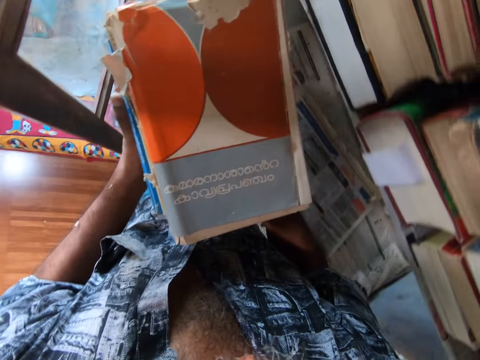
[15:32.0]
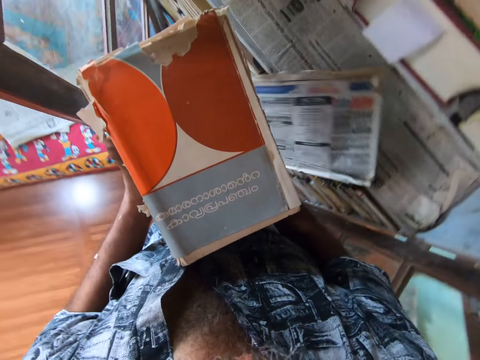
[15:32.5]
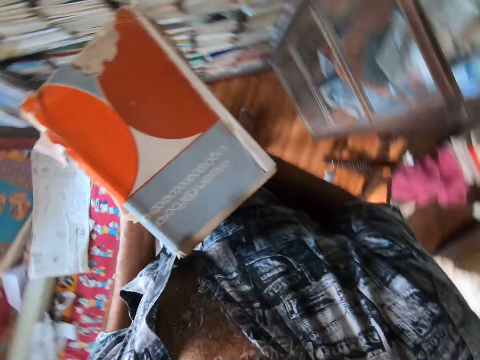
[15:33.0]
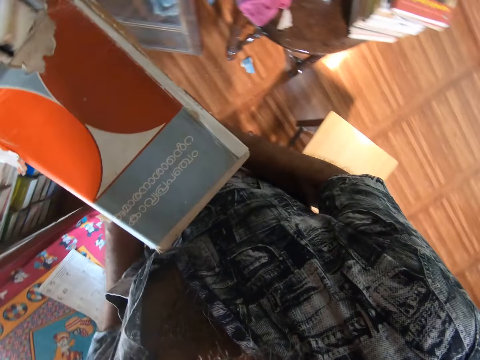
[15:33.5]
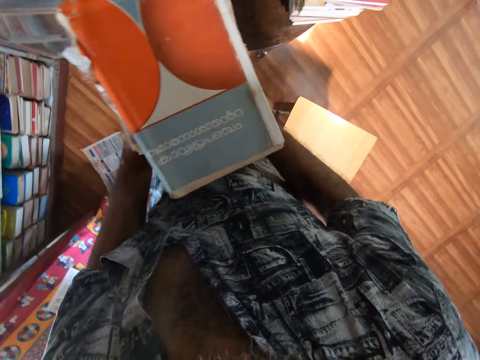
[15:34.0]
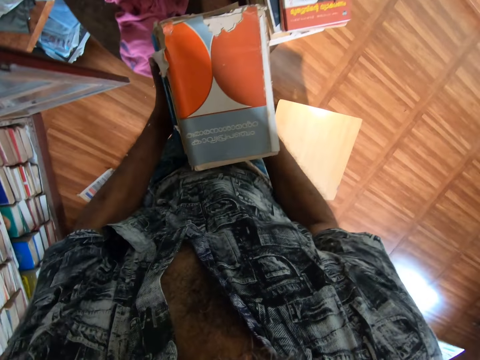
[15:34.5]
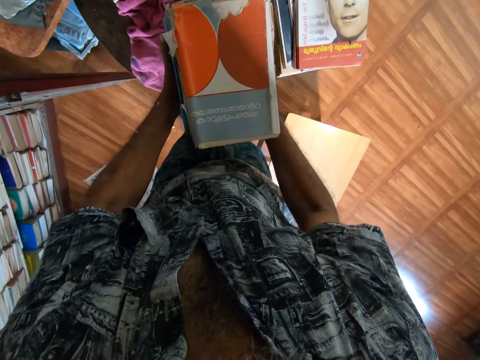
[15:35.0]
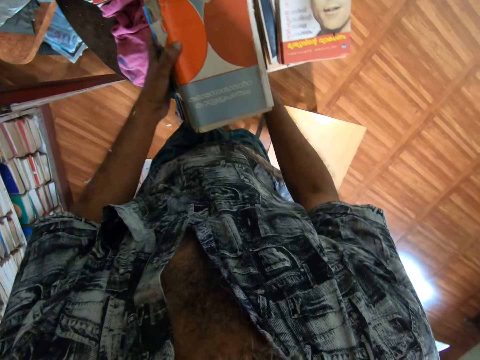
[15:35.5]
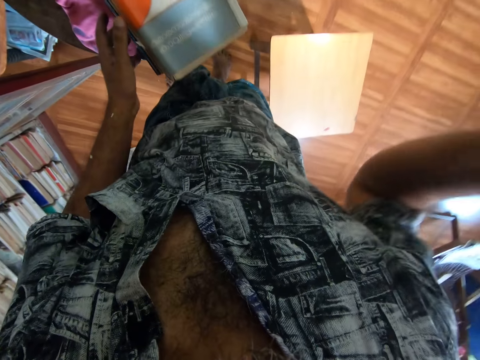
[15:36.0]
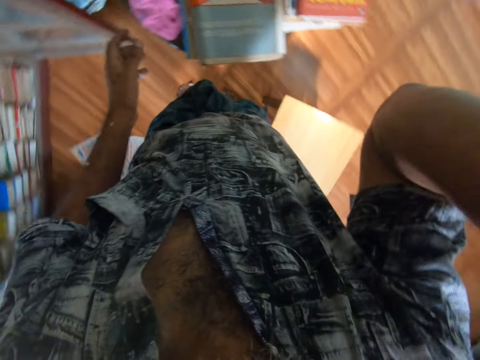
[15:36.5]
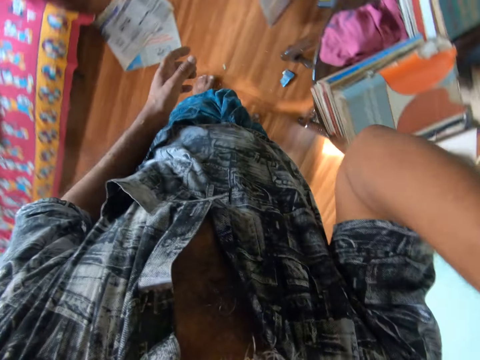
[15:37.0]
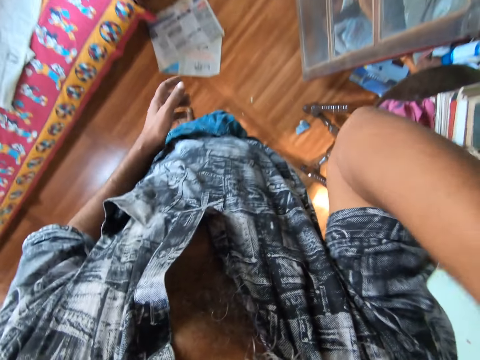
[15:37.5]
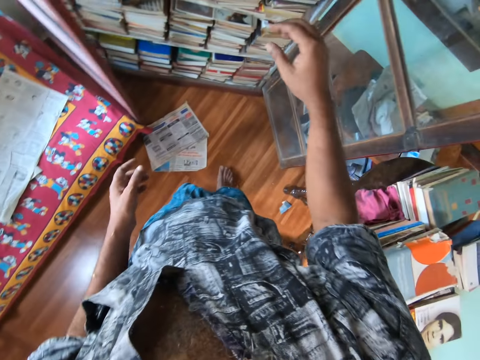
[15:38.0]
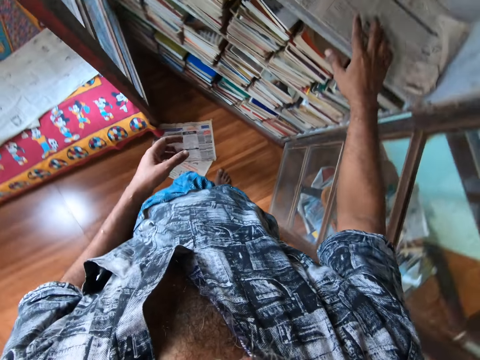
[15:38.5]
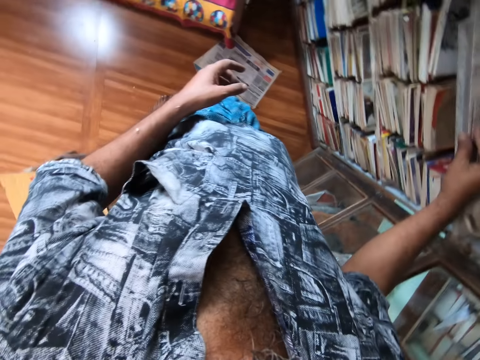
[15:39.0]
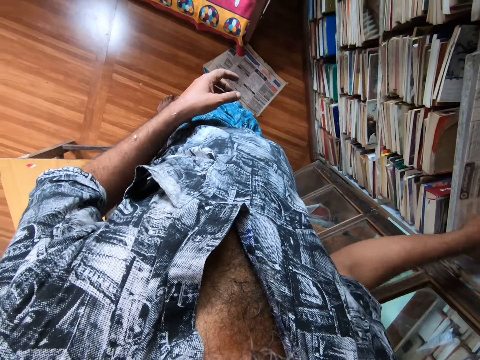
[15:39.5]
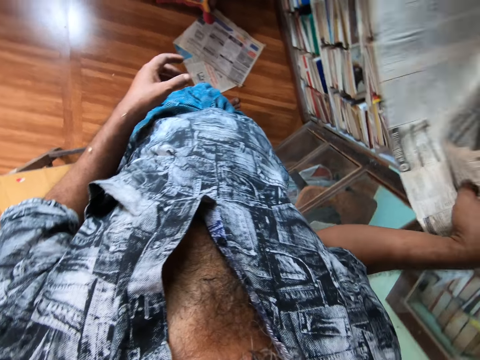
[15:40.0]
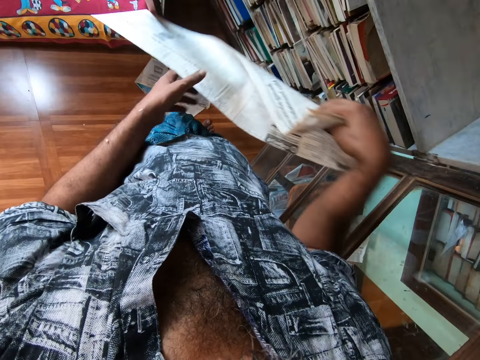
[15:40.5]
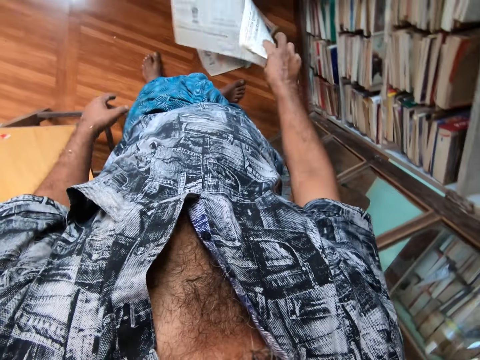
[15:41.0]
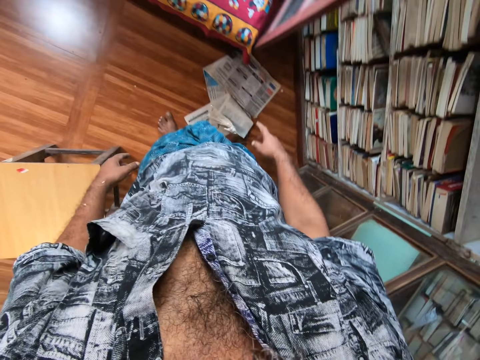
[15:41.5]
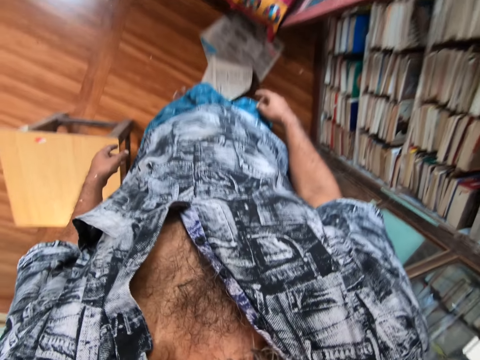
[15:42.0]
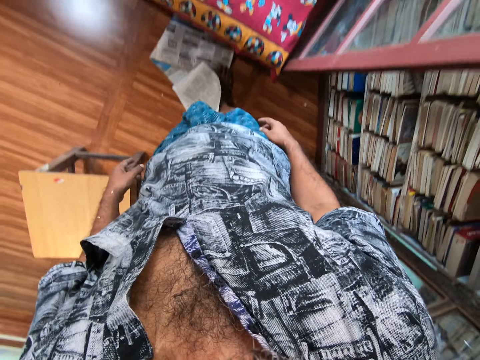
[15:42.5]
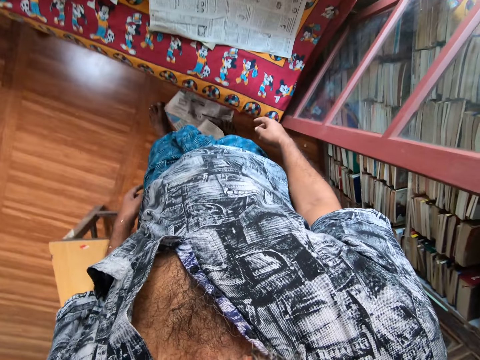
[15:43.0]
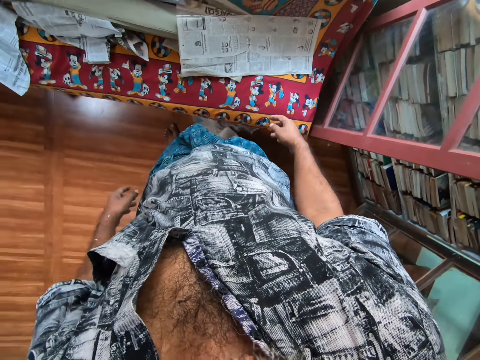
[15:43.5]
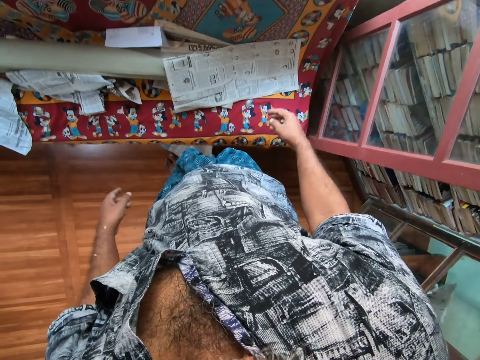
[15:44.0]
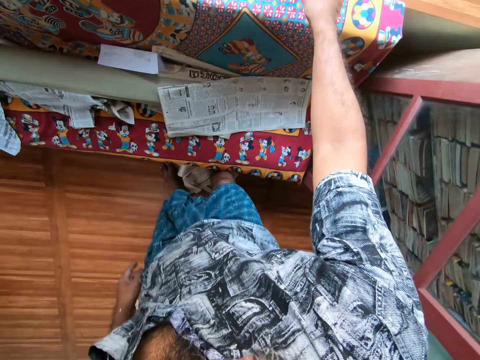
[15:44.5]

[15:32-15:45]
The camera wearer drops the book down. He turns around. He puts the books on the table. He moves the right hand to the head and scratches his head. He turns around. He picks up a piece of newspaper. He drops the piece of newspaper on the floor. He pushes the newspaper with his foot.

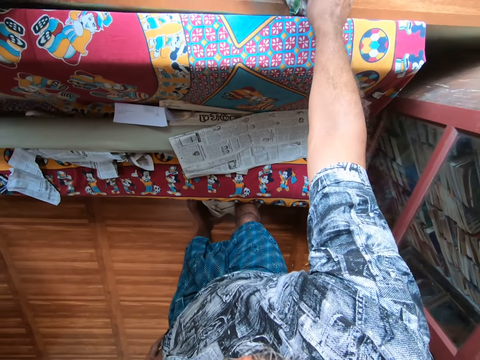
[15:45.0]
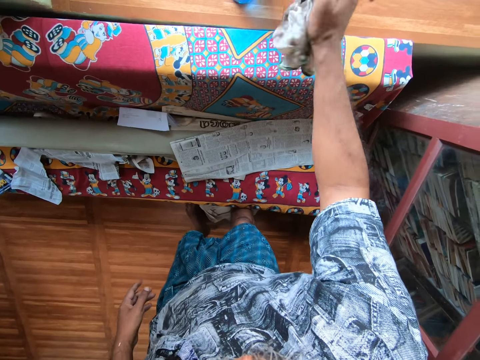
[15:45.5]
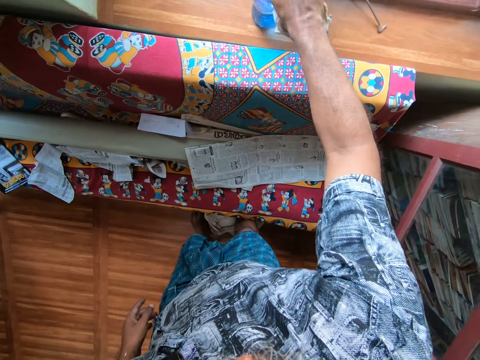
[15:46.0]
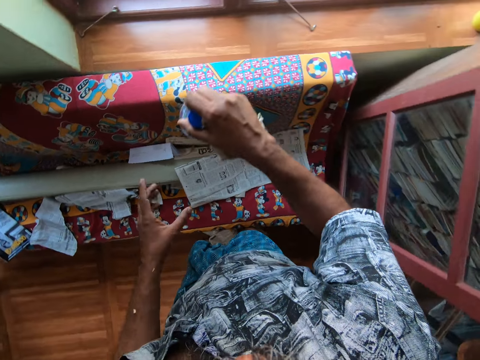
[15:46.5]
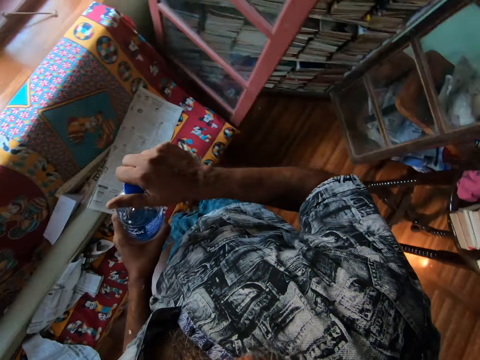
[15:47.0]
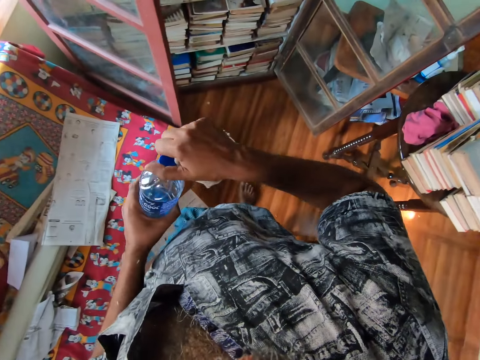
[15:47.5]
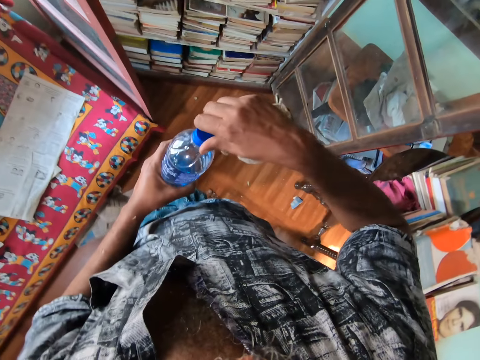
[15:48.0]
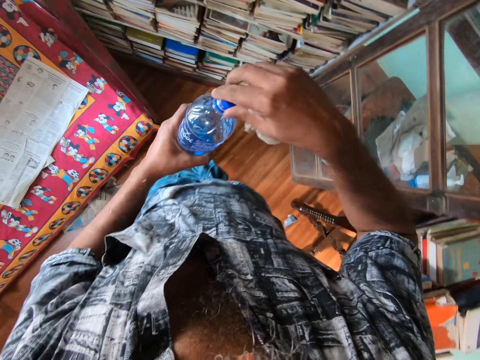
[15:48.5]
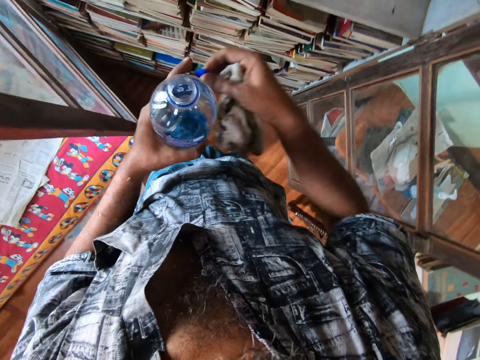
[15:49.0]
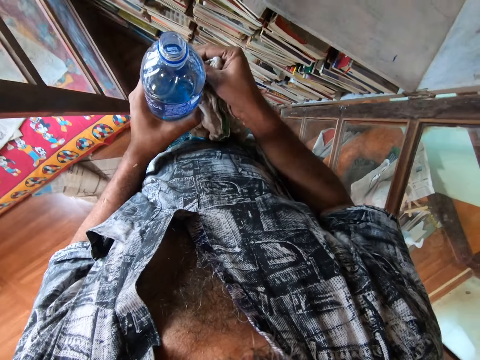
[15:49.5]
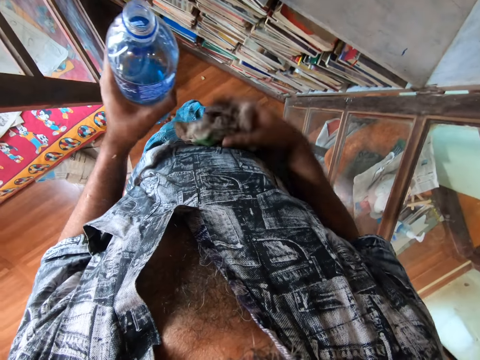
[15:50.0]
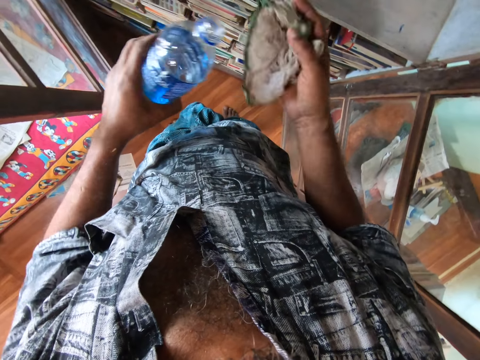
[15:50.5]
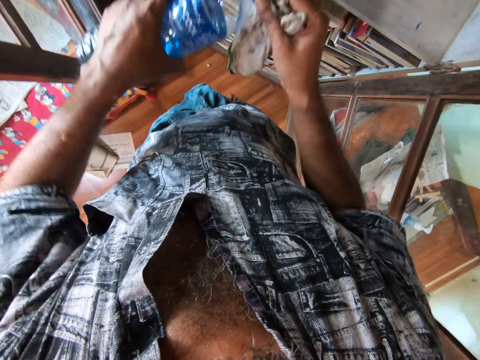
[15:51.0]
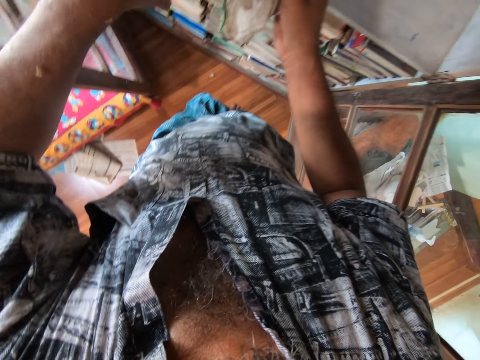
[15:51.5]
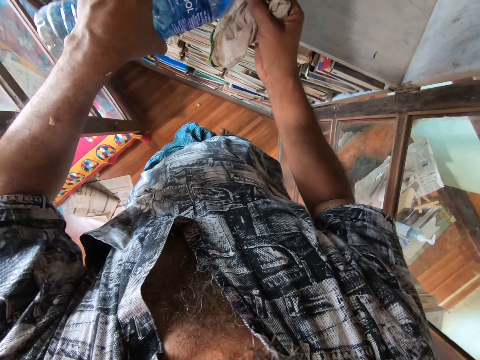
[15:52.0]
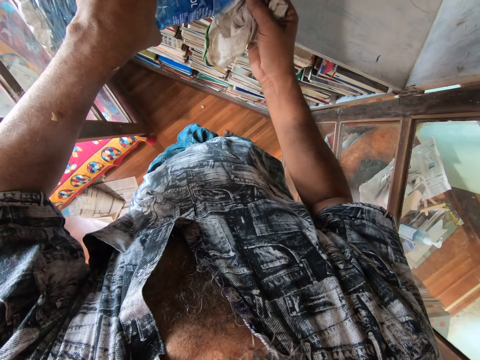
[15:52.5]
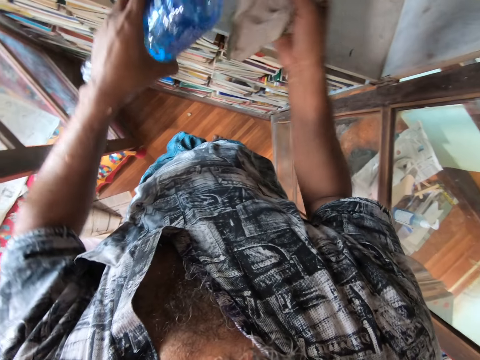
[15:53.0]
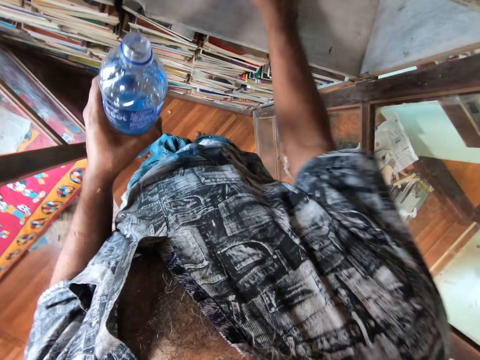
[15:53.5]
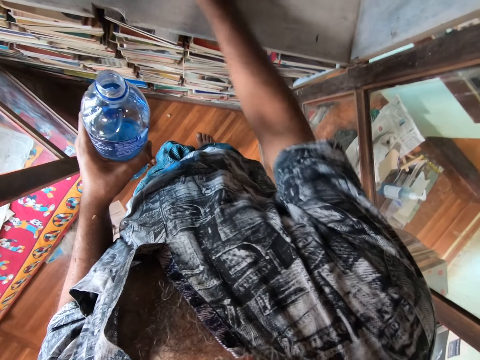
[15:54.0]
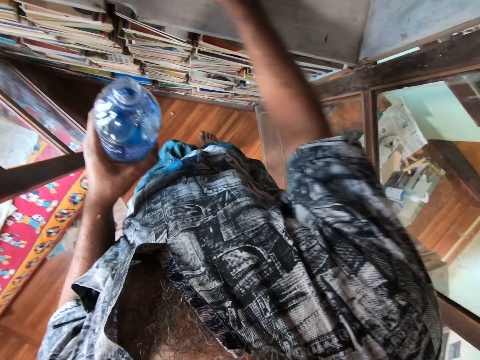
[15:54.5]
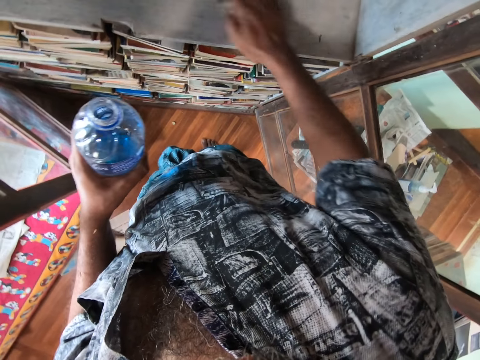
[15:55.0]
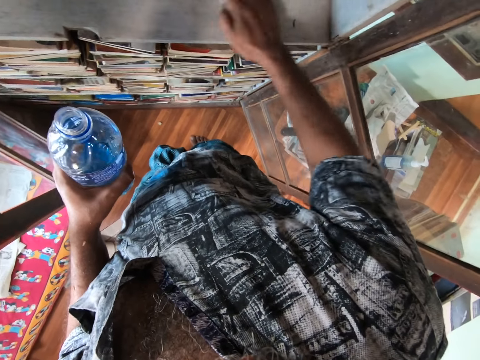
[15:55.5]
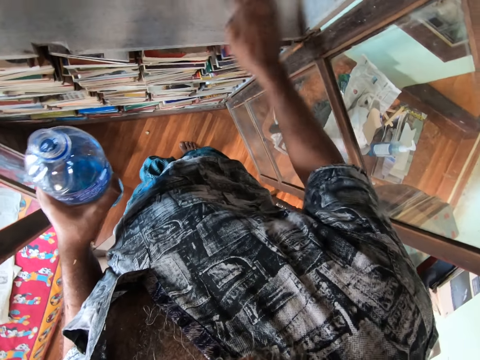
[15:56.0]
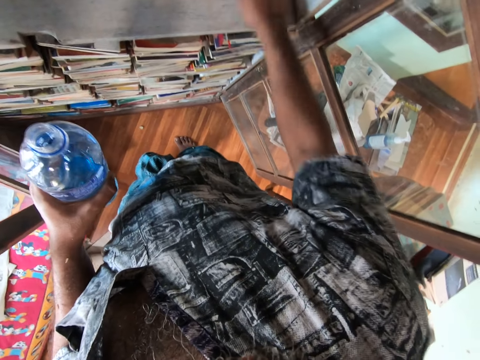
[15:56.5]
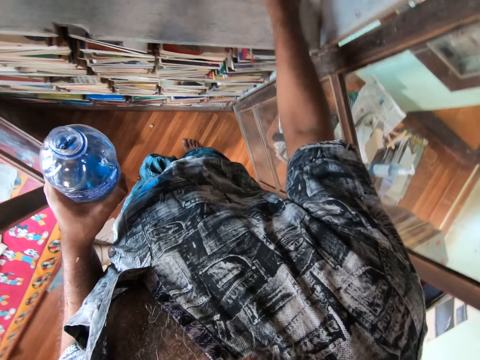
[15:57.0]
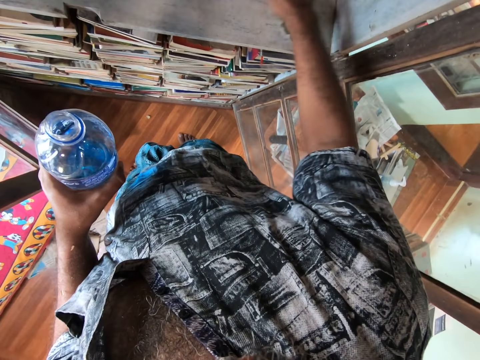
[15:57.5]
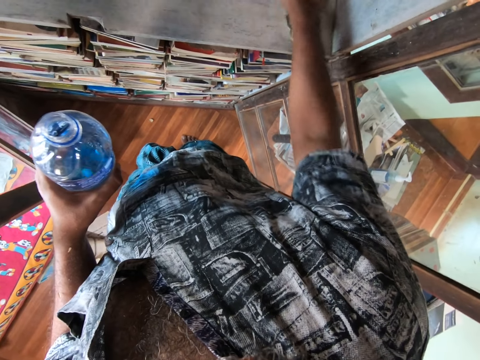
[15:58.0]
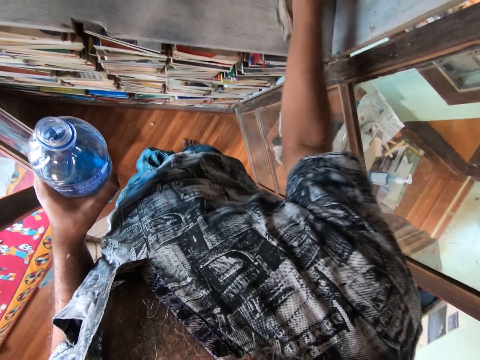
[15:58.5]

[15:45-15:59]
The camera wearer picks up a cloth. They pick up a bottle of water. They open the bottle of water. They hold the bottle top in the hand. They pour water on the cloth. They wipe the shelf with the cloth.
